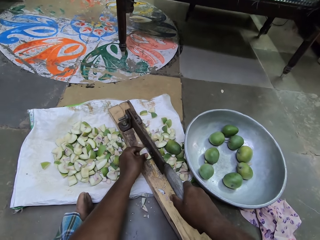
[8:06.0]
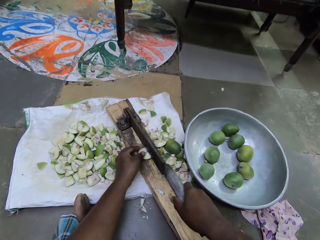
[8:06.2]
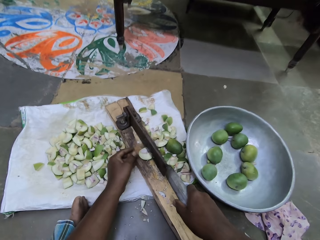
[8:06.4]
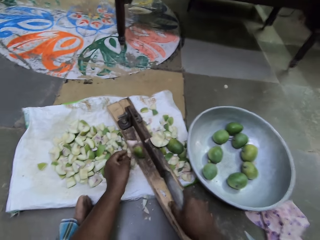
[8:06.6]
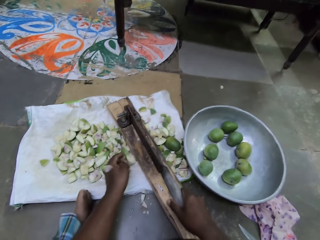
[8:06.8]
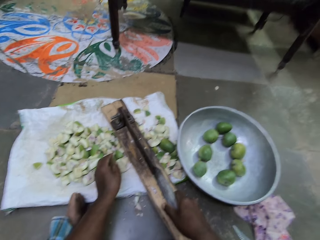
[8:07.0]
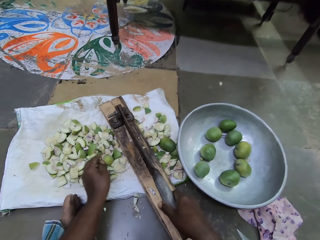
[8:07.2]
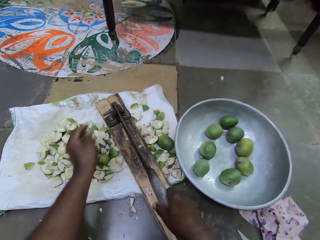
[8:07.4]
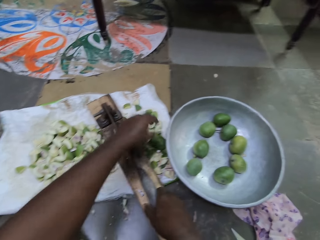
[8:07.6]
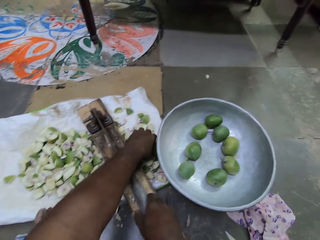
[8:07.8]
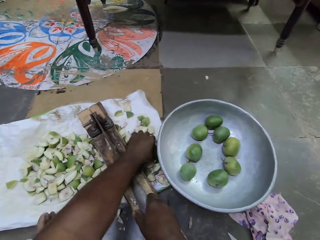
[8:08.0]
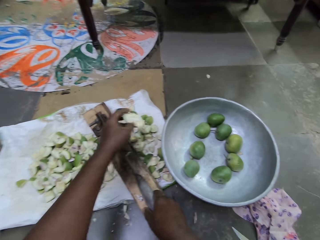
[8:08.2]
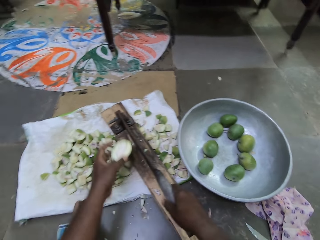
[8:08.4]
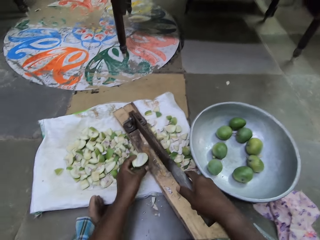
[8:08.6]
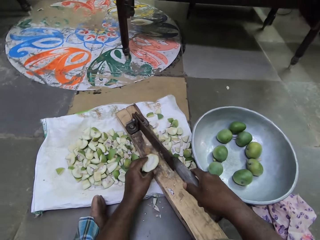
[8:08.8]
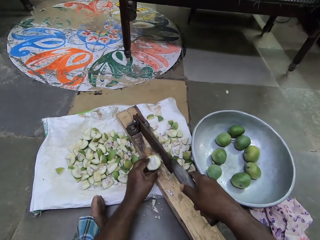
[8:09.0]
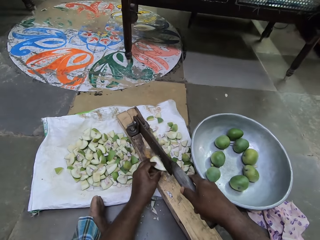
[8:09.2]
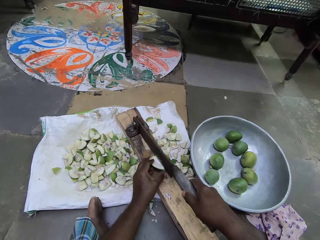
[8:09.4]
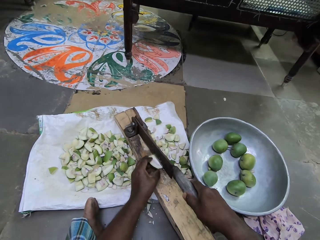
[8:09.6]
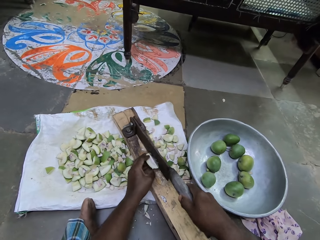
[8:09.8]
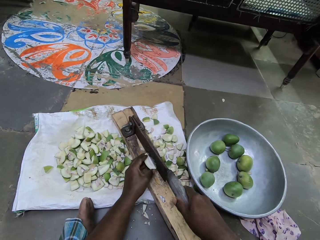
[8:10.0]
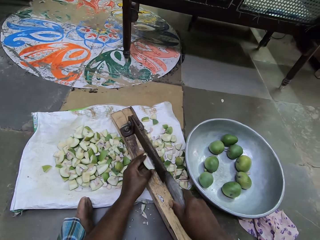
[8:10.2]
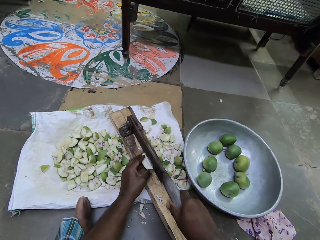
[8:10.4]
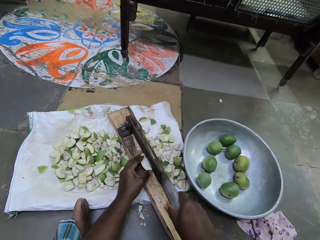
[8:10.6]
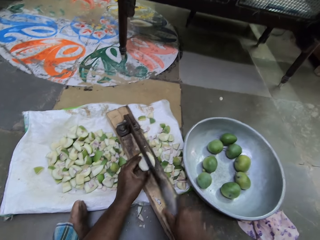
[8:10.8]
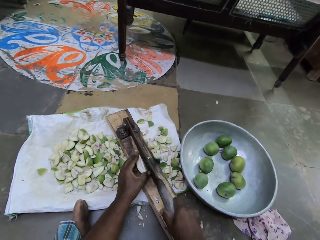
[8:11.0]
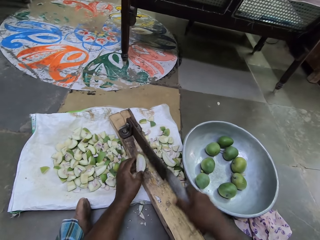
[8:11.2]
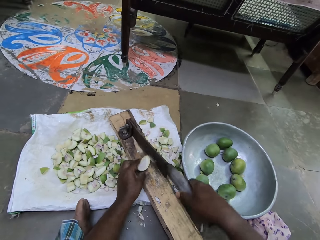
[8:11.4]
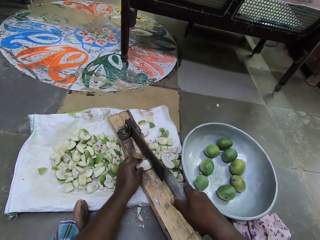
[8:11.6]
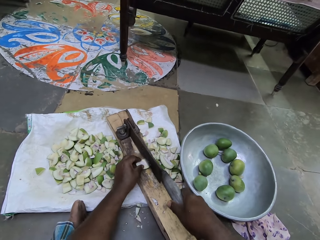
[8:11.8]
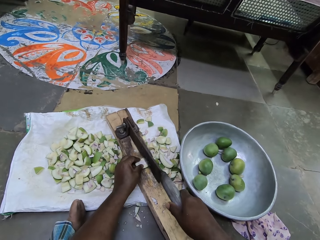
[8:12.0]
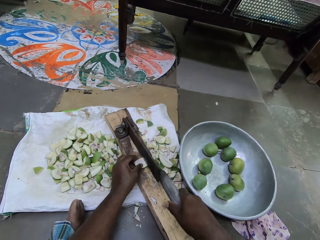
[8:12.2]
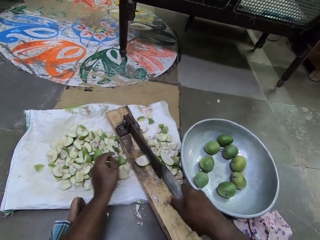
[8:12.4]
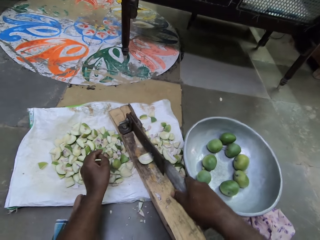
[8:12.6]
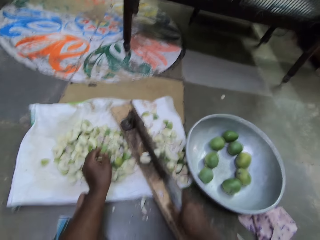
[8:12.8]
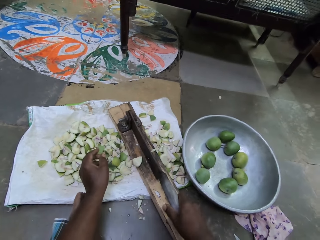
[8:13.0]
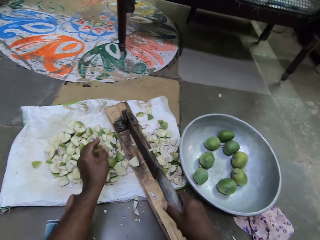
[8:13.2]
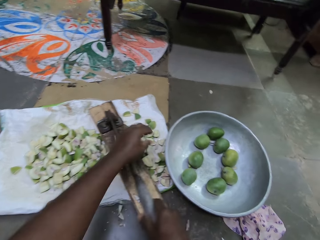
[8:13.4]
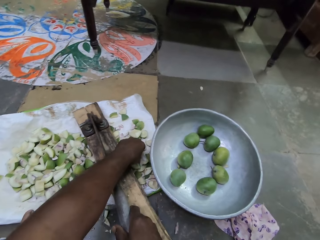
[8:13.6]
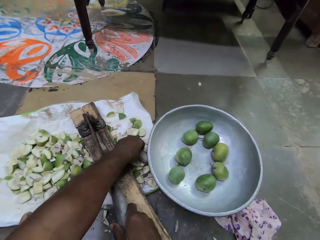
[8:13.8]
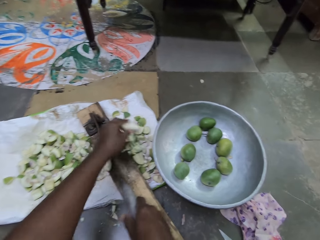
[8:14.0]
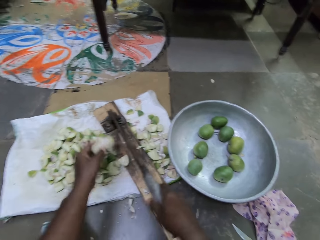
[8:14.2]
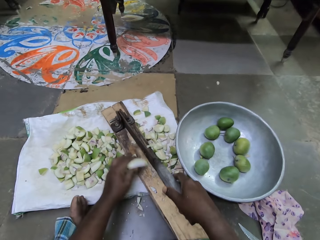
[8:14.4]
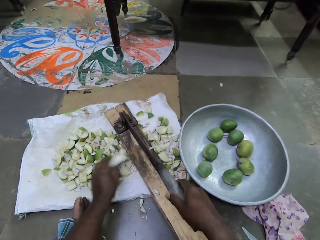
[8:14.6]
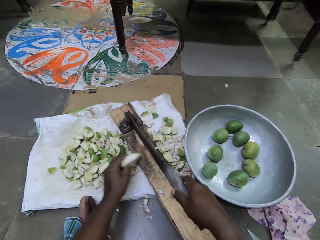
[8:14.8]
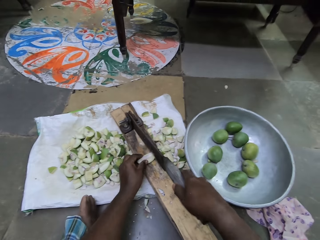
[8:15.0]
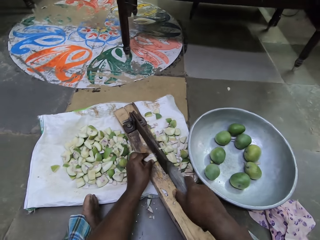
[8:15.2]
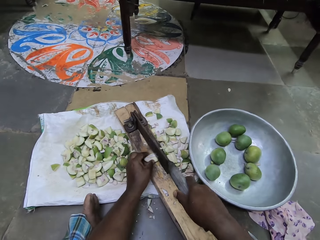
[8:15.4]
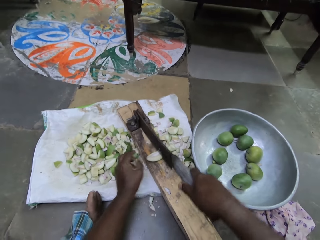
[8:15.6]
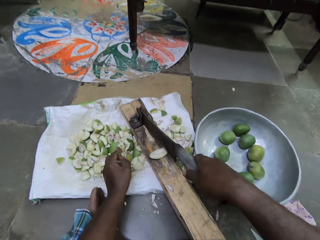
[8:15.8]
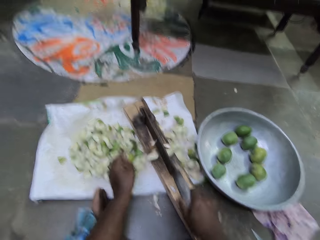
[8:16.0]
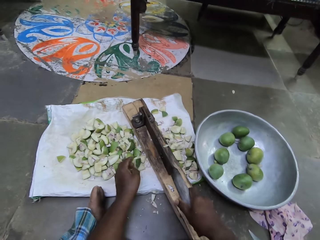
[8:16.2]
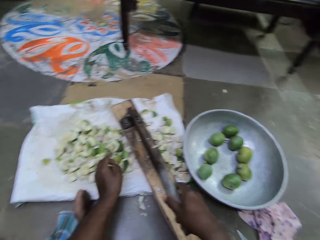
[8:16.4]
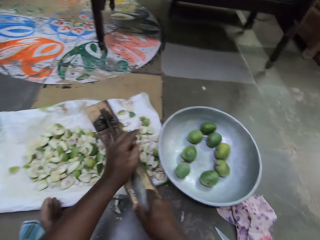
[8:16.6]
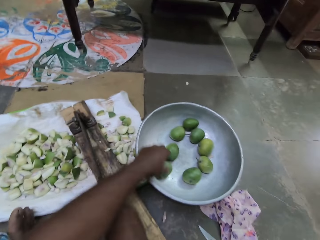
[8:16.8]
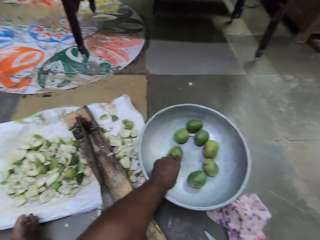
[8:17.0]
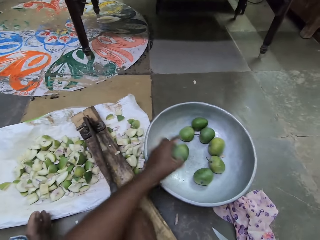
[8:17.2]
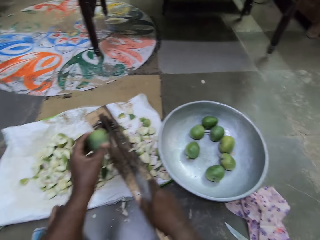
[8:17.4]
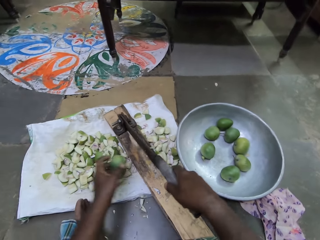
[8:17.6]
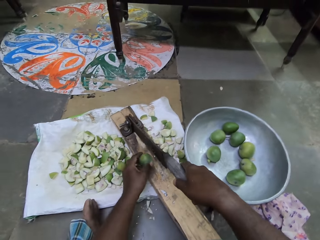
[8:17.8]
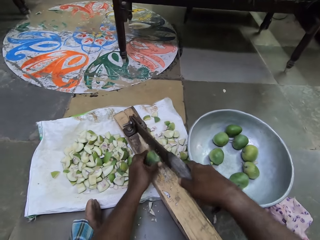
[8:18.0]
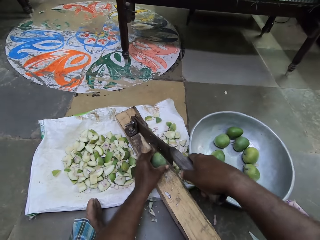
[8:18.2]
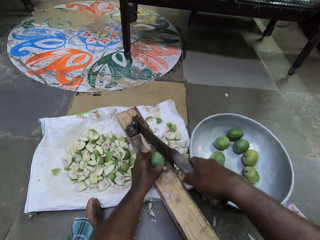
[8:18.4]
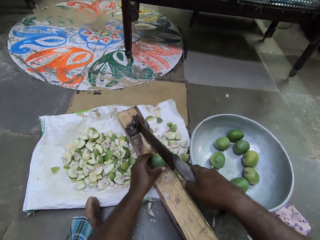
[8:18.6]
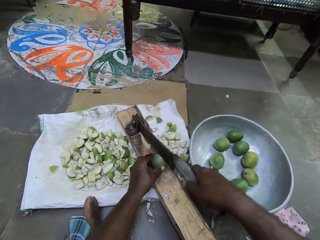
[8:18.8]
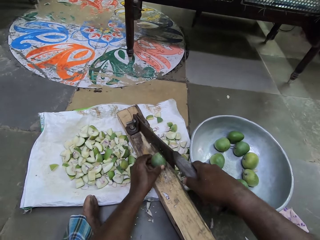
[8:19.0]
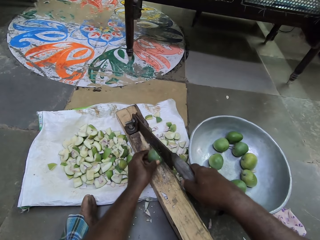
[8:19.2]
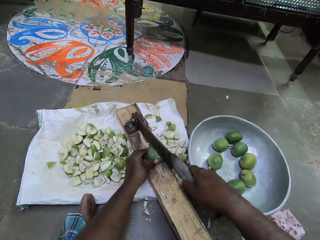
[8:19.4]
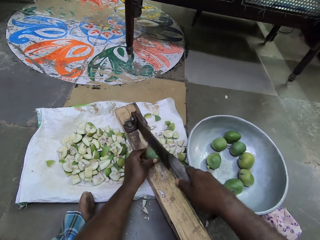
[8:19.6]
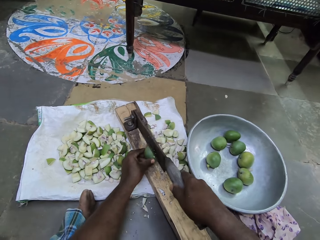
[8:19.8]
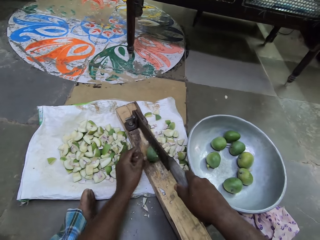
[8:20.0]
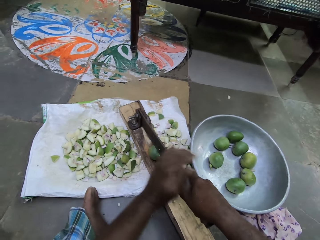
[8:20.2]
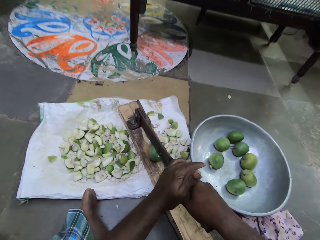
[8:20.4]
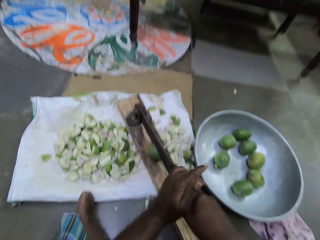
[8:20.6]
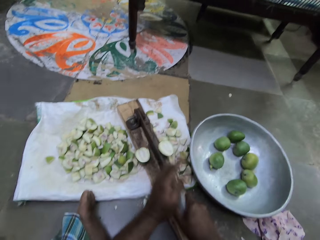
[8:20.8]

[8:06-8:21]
The camera wearer cuts the piece of the mango on the fruit cutter with his right hand. He picks a piece of mango from the sack with his left hand. He places the piece of mango on the fruit cutter with his left hand. He cuts the piece of the mango on the fruit cutter with his right hand. He adjusts the piece of mango on the fruit cutter with his left hand. He cuts the piece of the mango on the fruit cutter with his right hand. He picks a piece of mango from the sack with his left hand. He sweeps a piece of mango on the fruit cutter to the sack with his left hand. He places the piece of mango on the fruit cutter with his left hand. He cuts the piece of the mango on the fruit cutter with his right hand. He picks a mango from the pan with his left hand. He places the mango on the fruit cutter with his left hand. He cuts the mango on the fruit cutter with his hands.

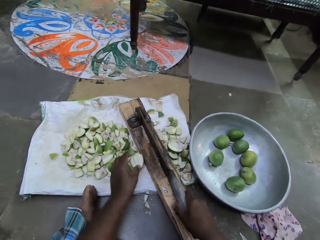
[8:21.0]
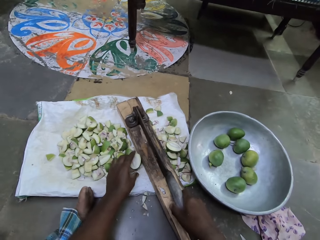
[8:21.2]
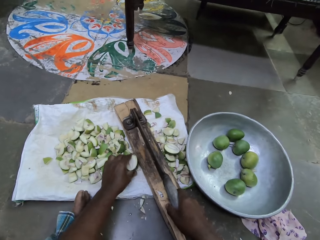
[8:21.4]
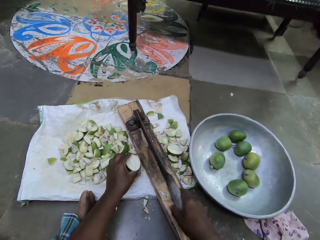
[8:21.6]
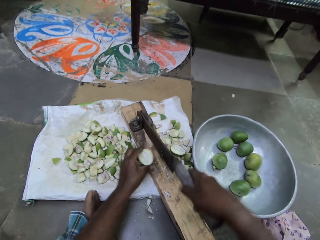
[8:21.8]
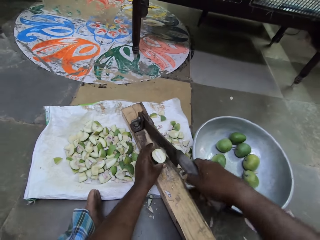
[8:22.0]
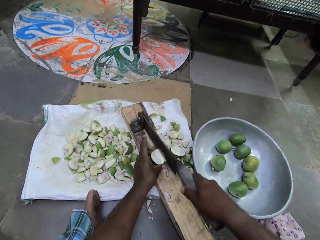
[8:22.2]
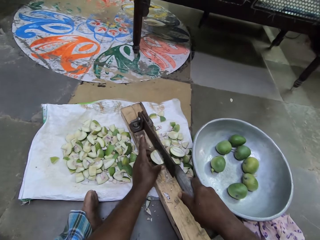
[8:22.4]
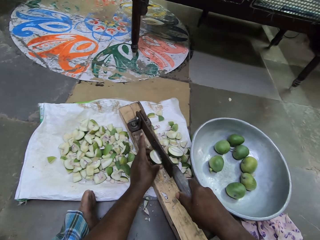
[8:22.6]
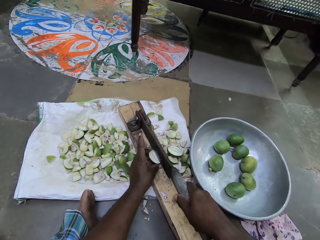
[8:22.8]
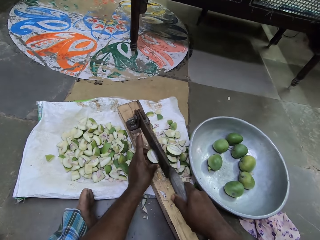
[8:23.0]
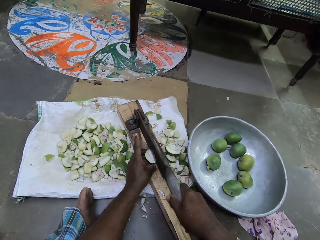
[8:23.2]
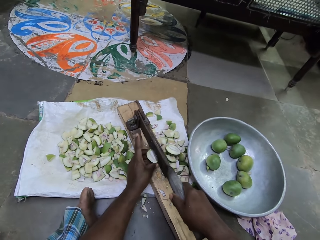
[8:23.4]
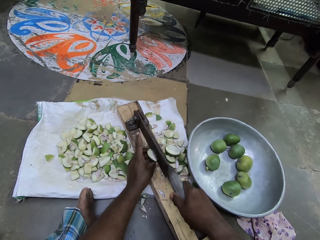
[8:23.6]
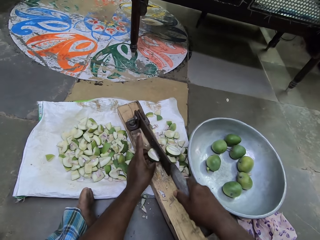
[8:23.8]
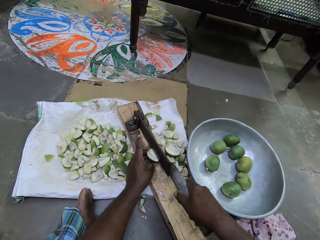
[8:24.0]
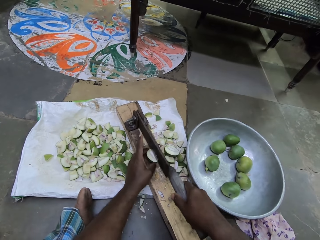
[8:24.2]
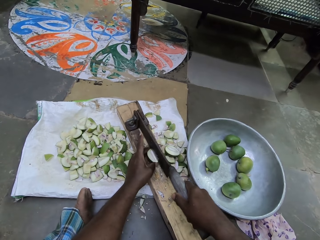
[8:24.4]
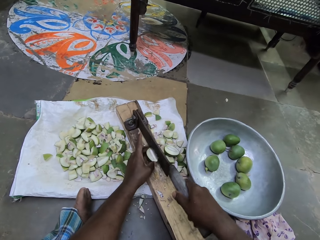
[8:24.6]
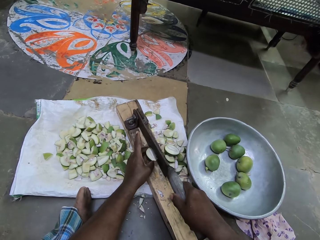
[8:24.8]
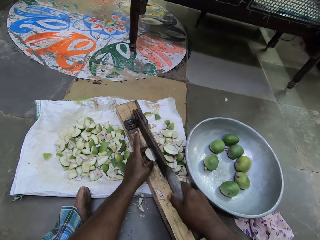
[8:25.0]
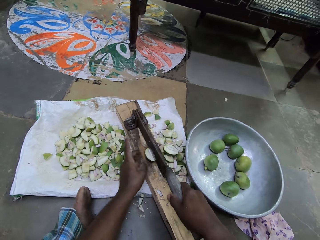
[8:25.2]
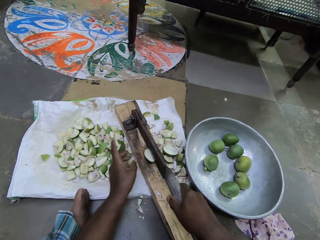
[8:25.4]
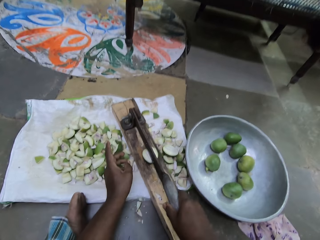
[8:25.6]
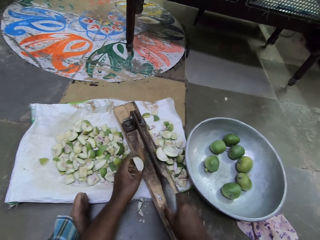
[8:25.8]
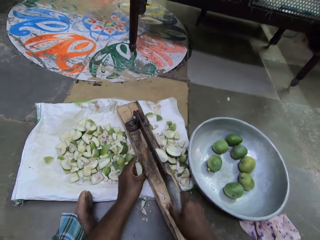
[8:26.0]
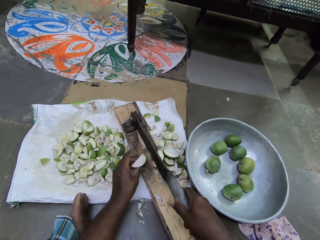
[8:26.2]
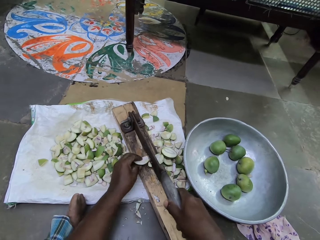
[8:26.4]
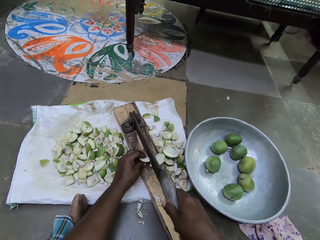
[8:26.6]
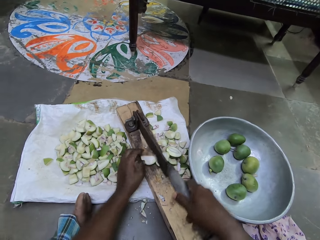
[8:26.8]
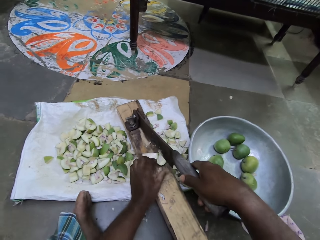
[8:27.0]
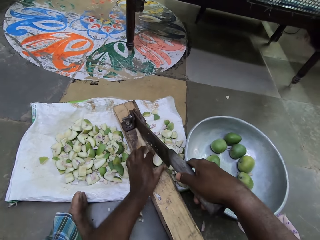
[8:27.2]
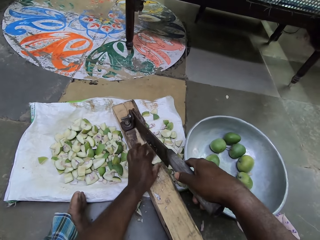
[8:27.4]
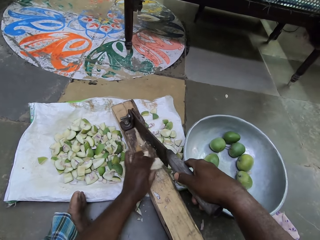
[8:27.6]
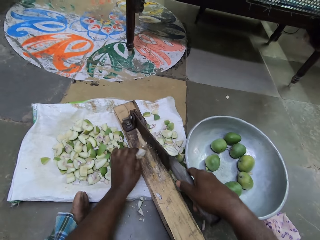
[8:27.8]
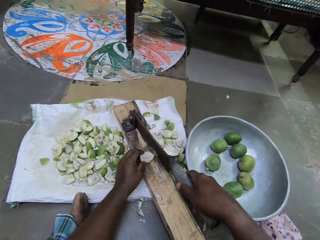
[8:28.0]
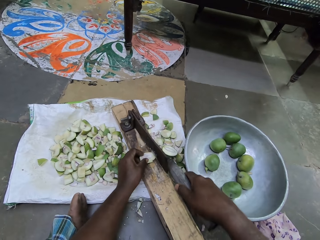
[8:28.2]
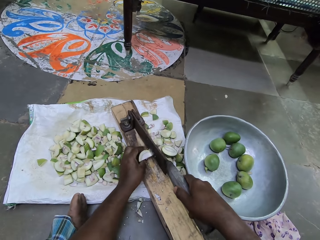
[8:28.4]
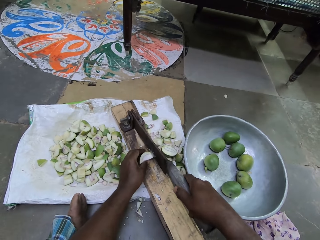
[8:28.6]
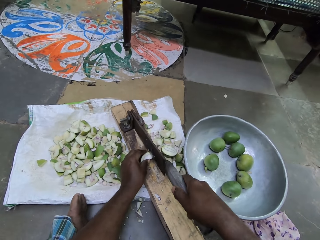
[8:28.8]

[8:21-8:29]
The camera wearer picks a piece of the mango from the sack with his left hand. He places the piece of mango on the fruit cutter with his left hand. He cuts the piece of the mango on the fruit cutter with his right hand. He adjusts a piece of mango on the fruit cutter with his left hand. He does so again. He pushes a piece of mango on the fruit cutter to the sack with his right hand.
